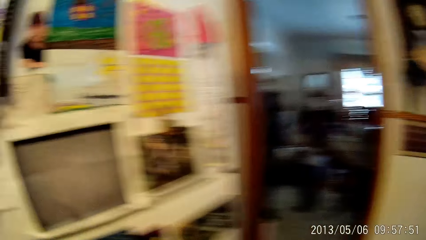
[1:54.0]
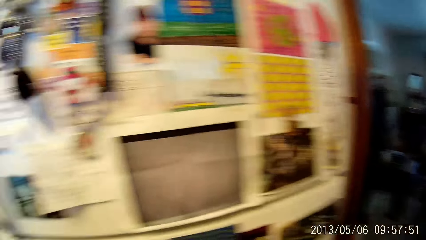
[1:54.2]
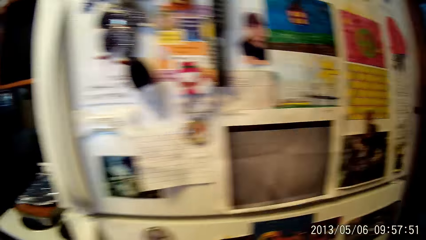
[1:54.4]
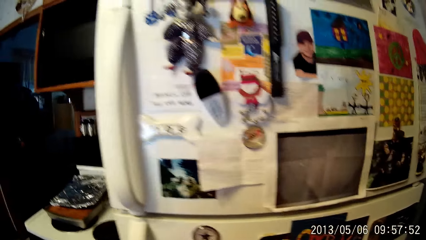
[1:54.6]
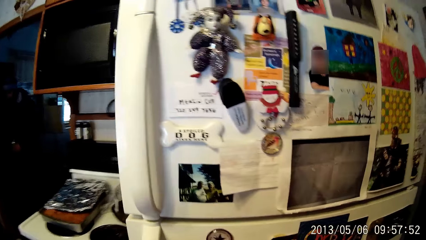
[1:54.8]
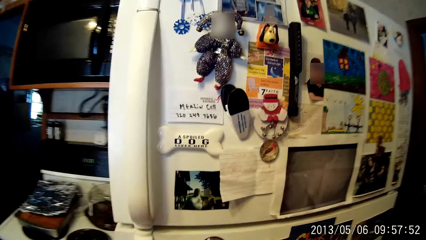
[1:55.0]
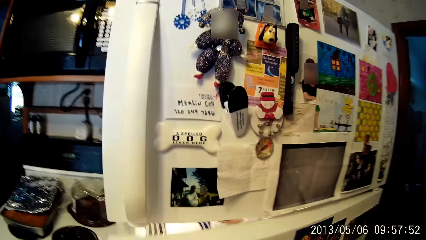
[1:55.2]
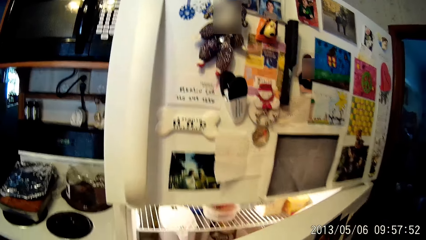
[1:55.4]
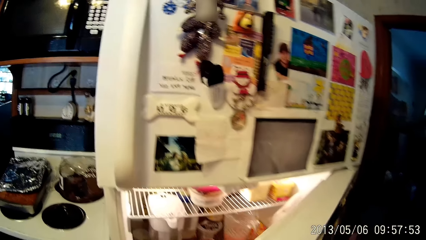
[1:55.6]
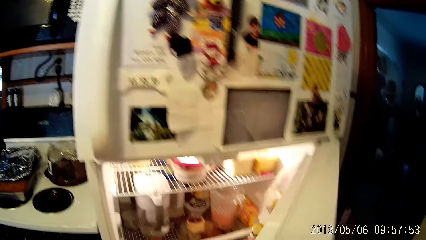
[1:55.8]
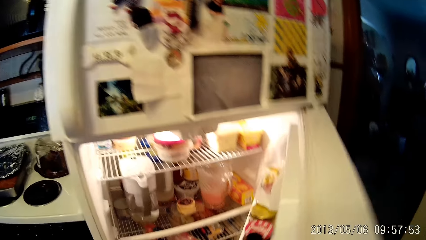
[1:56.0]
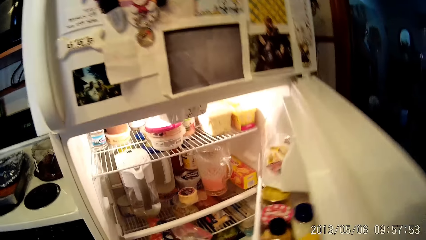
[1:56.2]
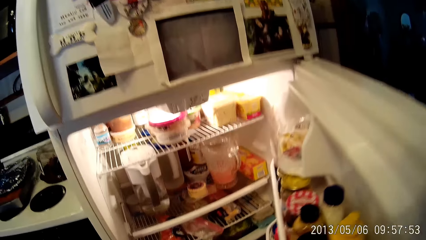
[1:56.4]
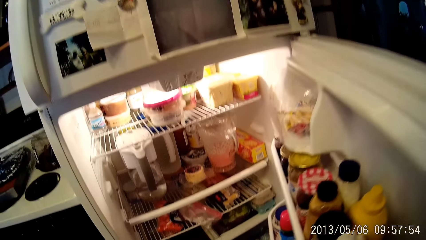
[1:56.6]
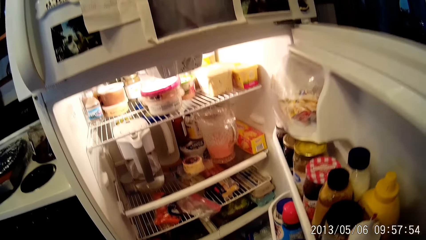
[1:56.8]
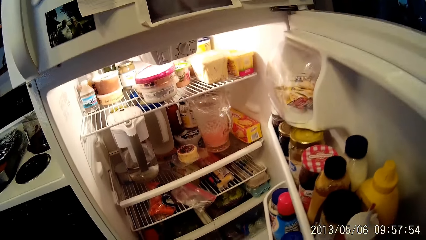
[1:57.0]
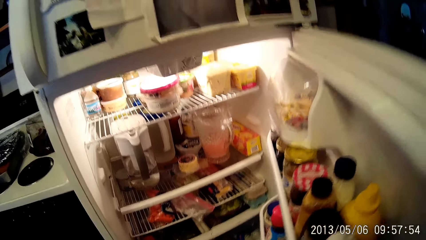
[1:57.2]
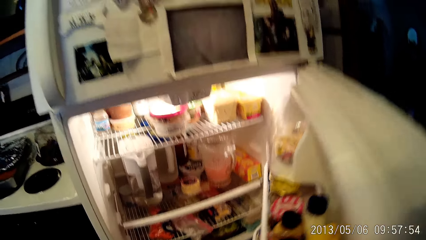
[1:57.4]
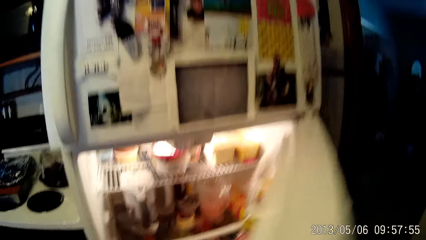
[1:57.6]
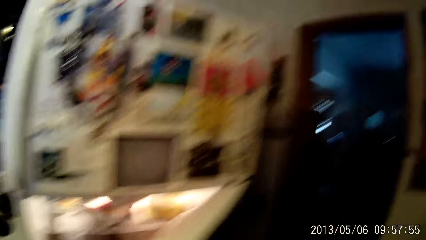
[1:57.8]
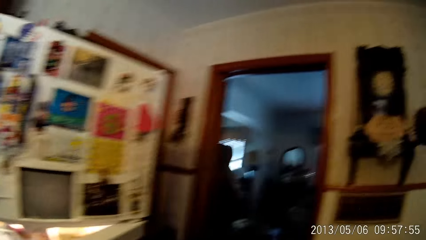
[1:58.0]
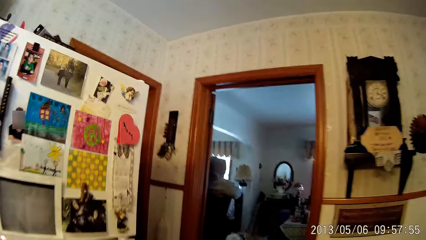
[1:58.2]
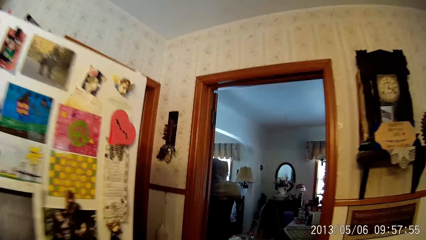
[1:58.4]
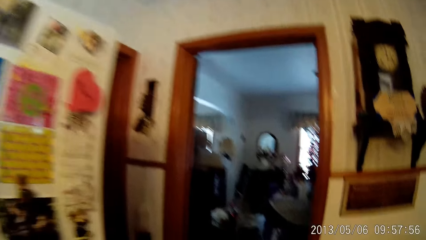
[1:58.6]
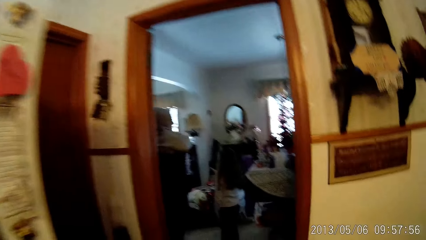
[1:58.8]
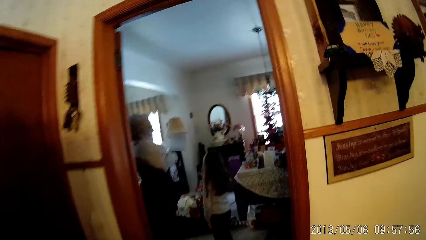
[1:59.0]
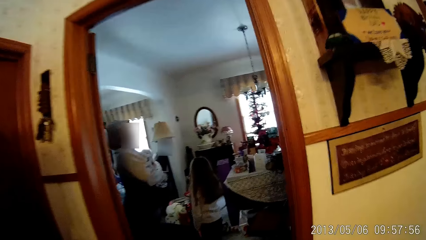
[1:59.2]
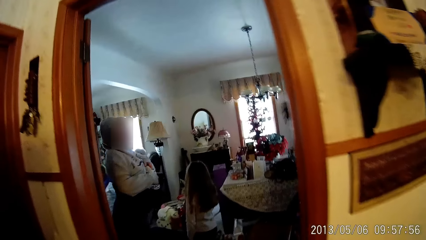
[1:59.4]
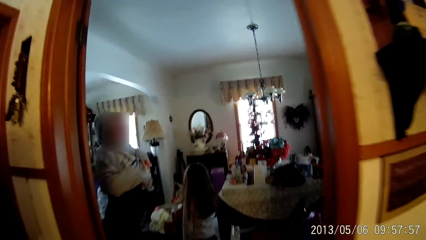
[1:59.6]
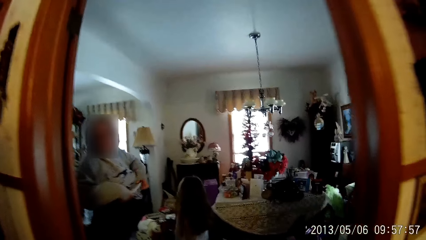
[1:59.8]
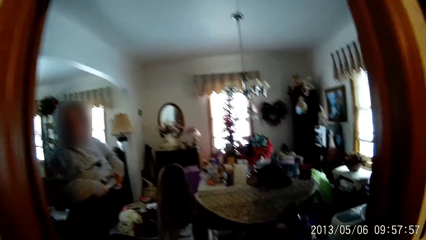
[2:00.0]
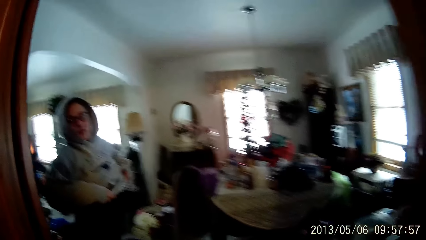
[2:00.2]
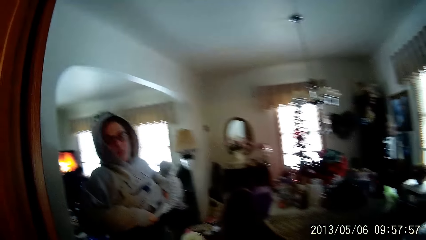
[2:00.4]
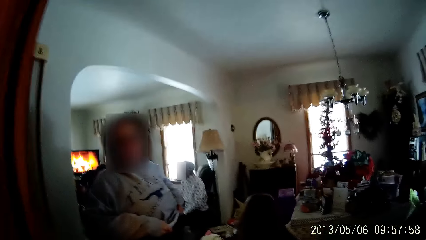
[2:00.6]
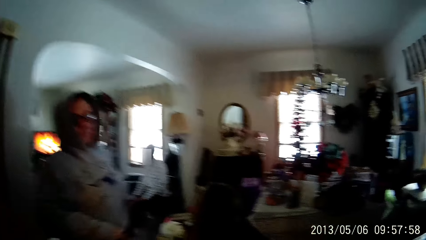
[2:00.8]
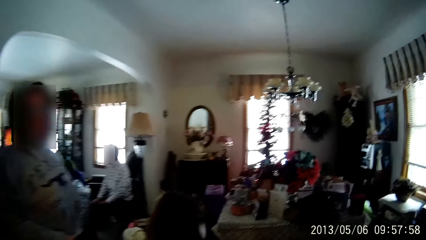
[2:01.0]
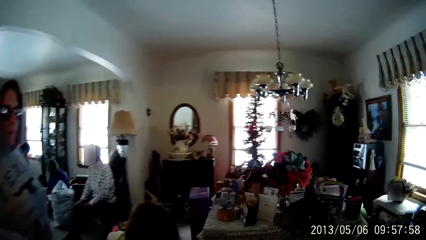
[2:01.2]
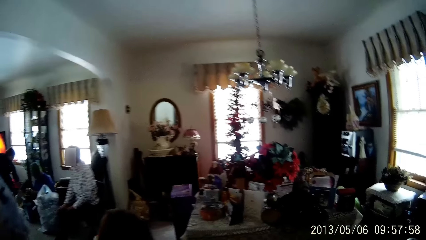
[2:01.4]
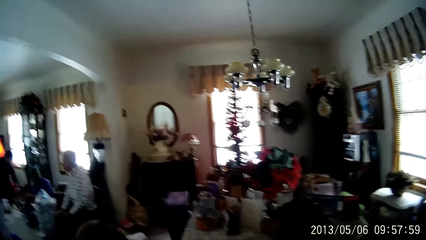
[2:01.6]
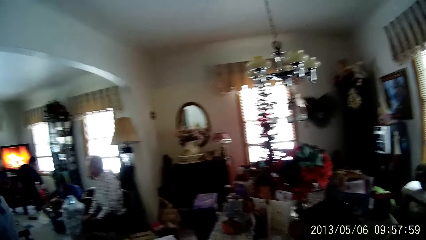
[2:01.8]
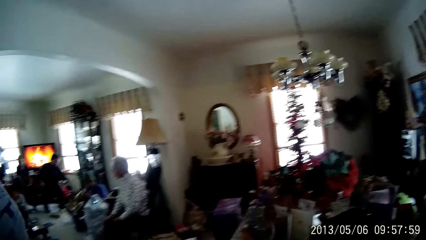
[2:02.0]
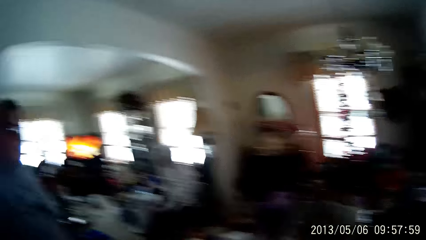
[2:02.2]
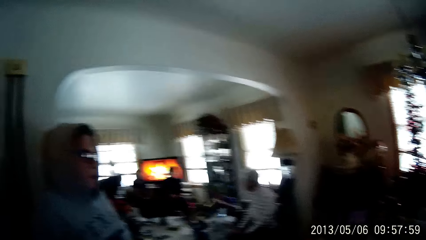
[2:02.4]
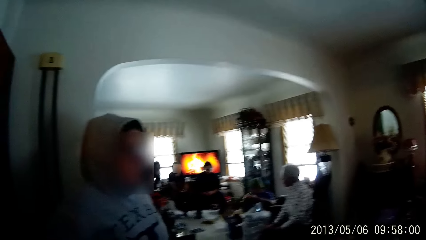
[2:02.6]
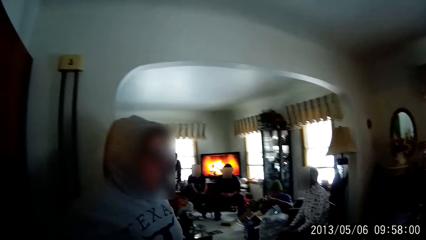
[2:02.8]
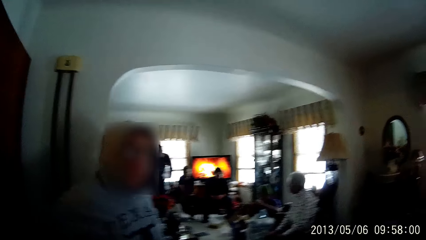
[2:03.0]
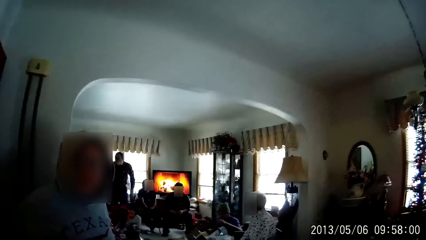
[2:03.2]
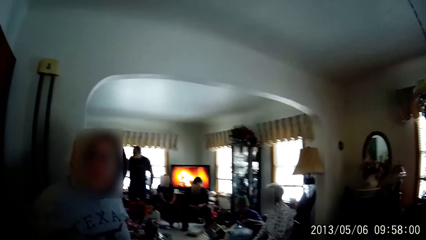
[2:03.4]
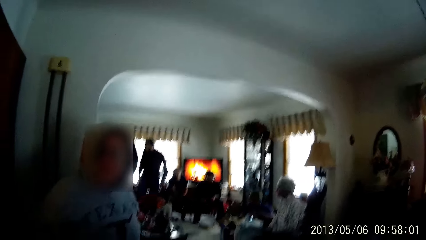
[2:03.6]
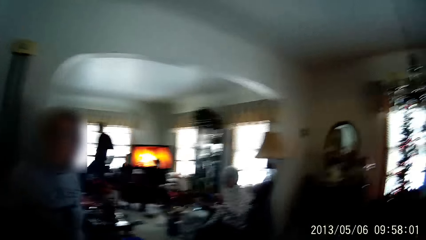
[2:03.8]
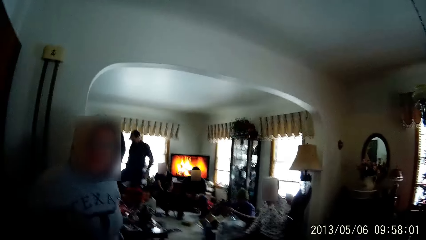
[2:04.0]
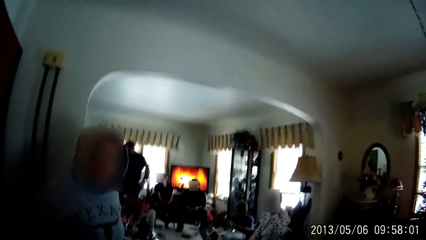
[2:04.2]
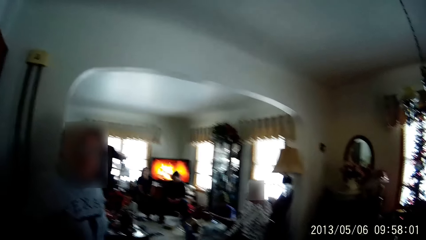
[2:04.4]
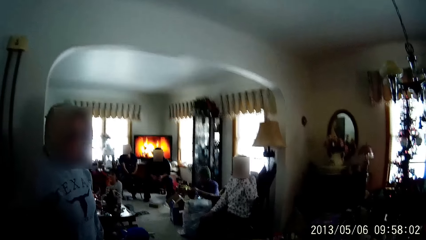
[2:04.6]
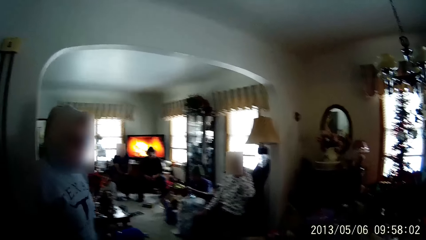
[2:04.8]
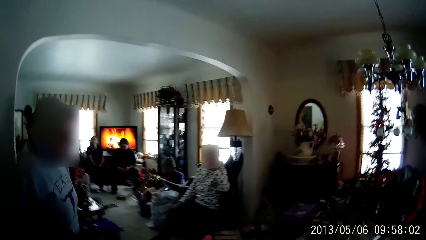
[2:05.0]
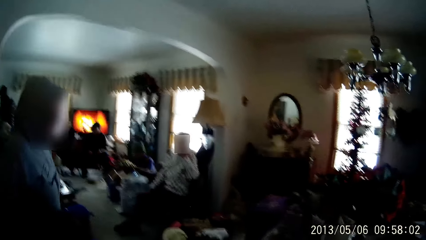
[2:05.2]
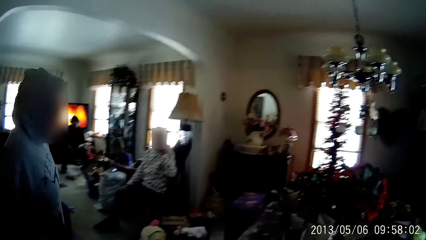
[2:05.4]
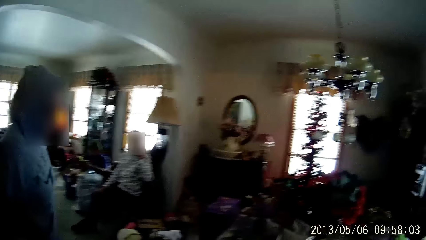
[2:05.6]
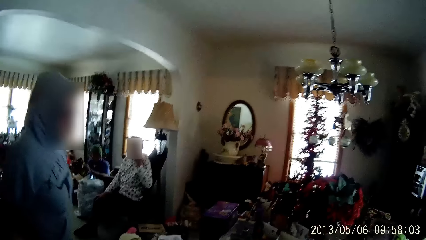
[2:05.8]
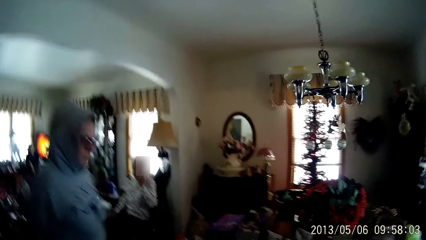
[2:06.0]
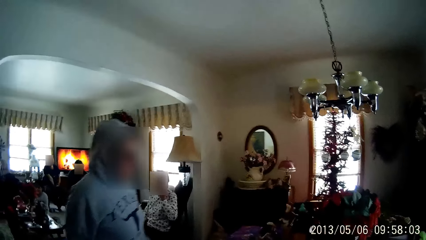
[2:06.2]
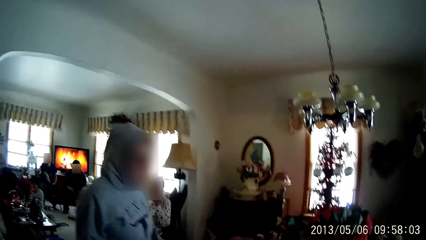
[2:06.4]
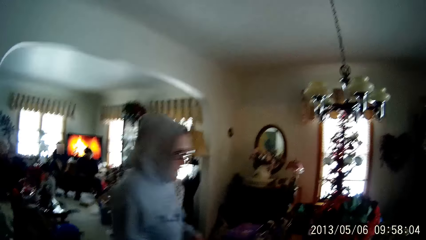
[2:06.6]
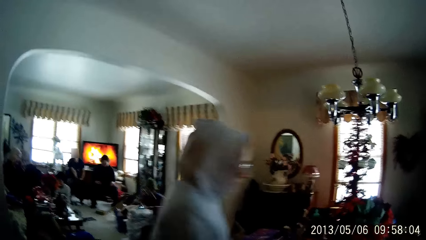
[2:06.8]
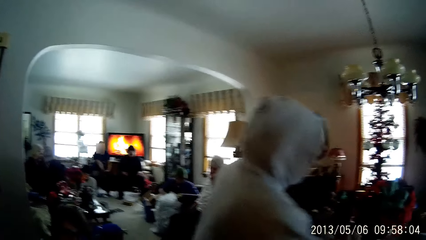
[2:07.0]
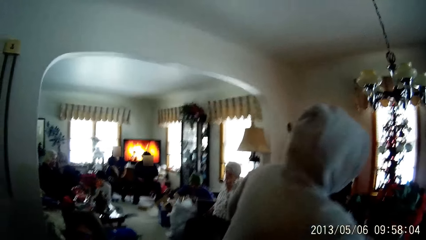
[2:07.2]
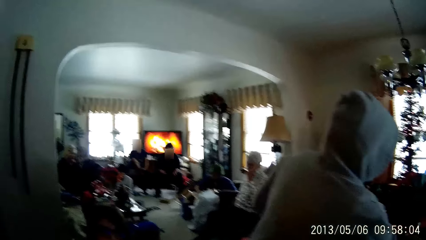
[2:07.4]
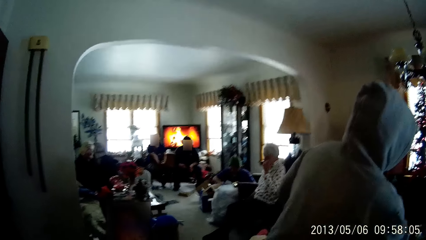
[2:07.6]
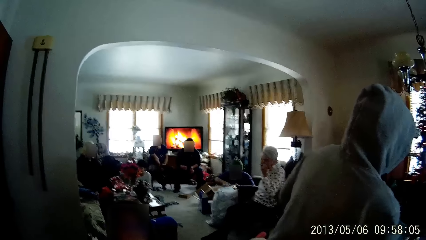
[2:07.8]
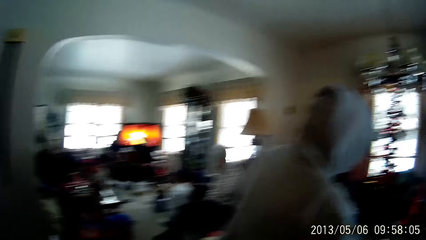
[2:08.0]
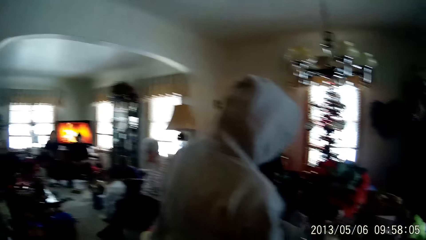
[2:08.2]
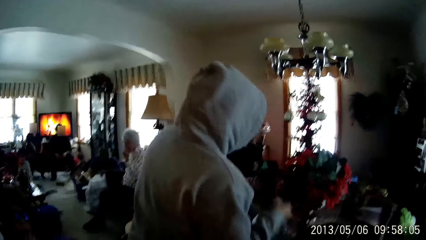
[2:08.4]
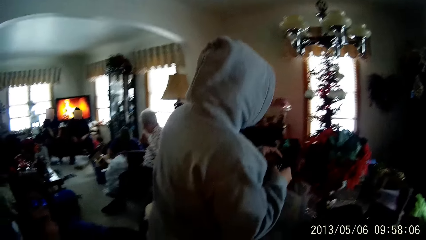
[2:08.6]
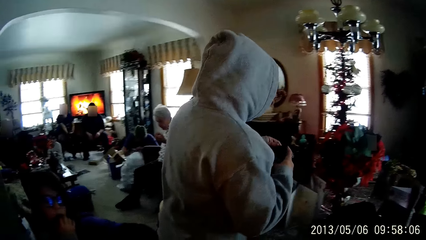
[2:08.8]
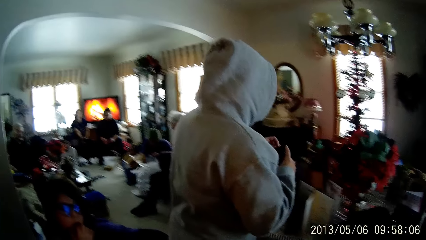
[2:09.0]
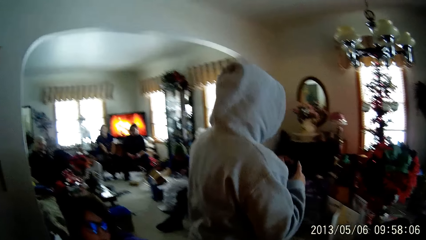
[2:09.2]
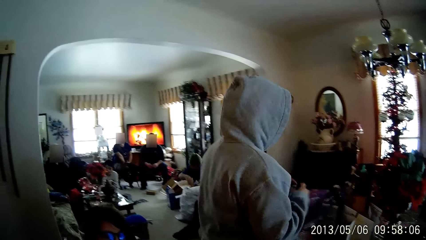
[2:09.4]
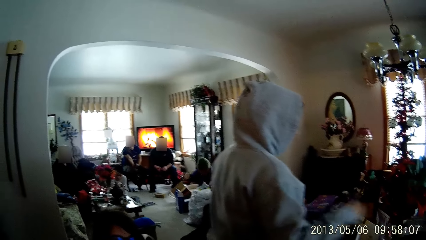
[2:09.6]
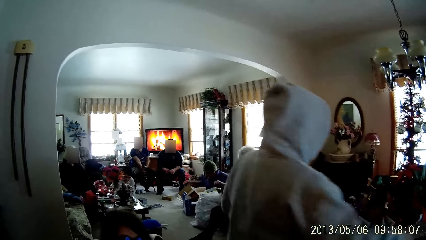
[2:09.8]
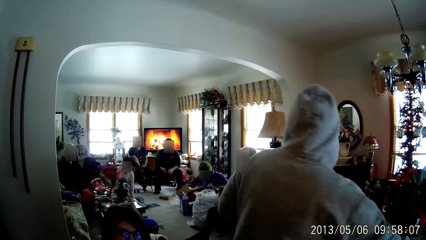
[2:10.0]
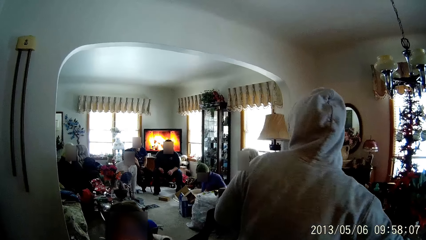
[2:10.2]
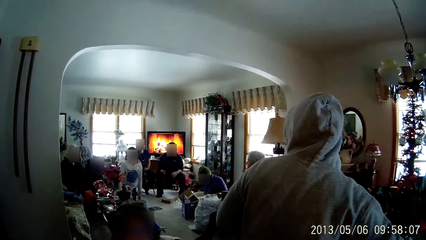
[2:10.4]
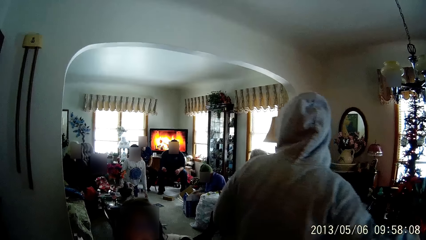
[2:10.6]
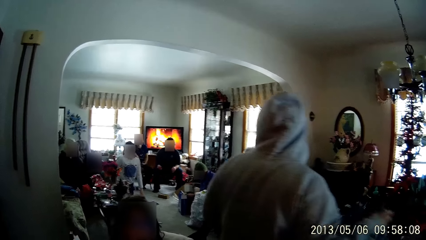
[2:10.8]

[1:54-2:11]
The camera wearer opens the fridge with her right hand. The woman wears a grey hoodie with both hands. The camera wearer walks to the living room from the kitchen. A man arranges the gifts inside a blue carton. The camera wearer walks in the room while talking to someone. Another man walks out of the living room. The woman picks a box from the table with her left hand and holds the box with both hands.
